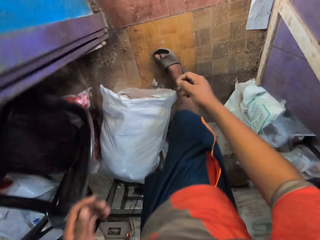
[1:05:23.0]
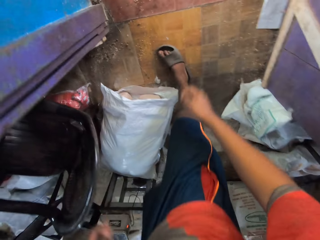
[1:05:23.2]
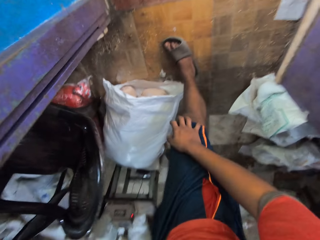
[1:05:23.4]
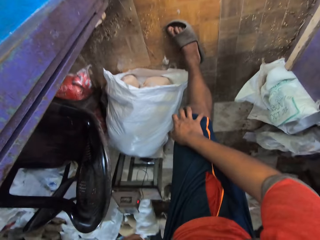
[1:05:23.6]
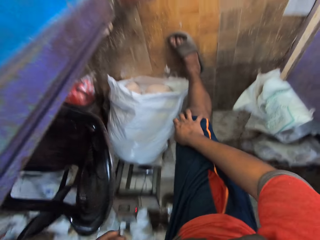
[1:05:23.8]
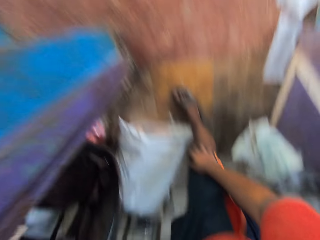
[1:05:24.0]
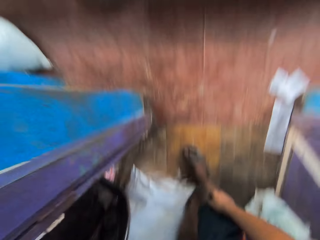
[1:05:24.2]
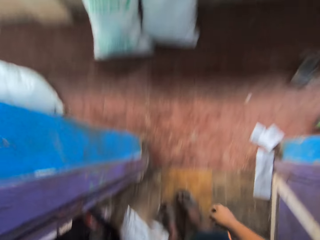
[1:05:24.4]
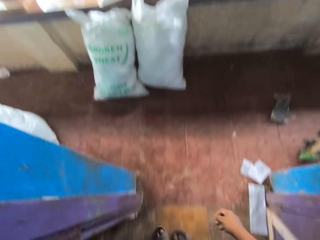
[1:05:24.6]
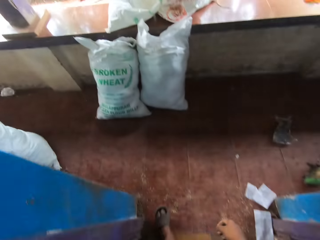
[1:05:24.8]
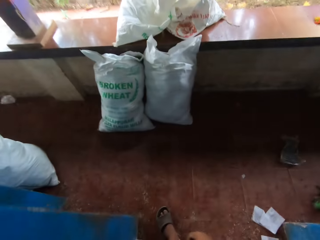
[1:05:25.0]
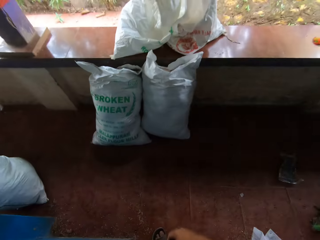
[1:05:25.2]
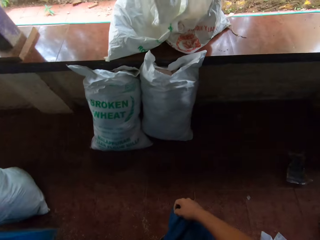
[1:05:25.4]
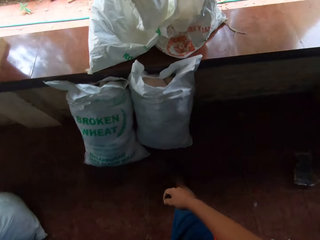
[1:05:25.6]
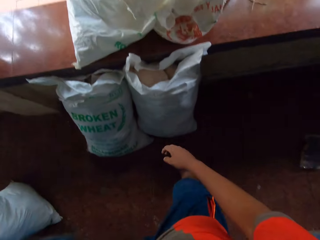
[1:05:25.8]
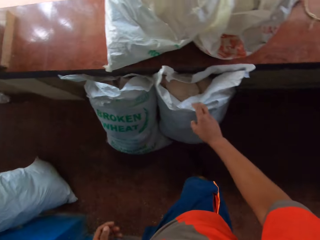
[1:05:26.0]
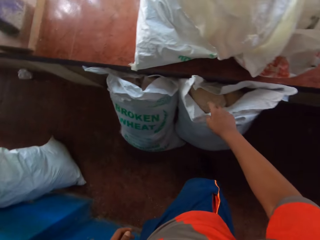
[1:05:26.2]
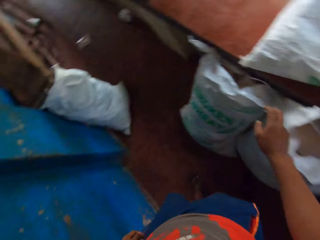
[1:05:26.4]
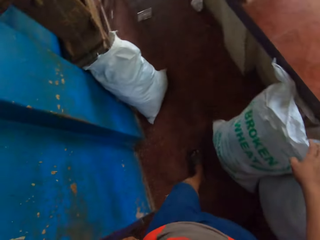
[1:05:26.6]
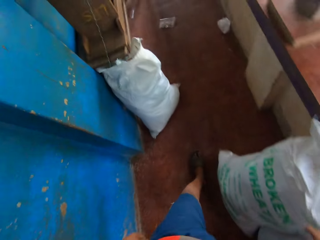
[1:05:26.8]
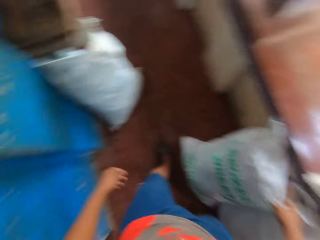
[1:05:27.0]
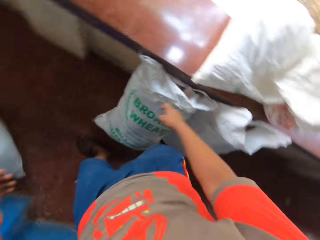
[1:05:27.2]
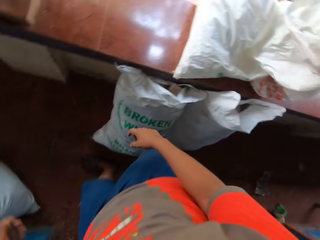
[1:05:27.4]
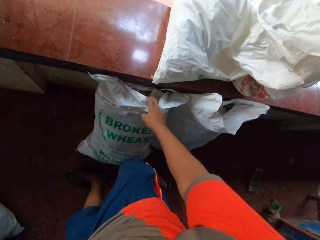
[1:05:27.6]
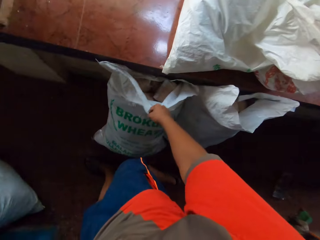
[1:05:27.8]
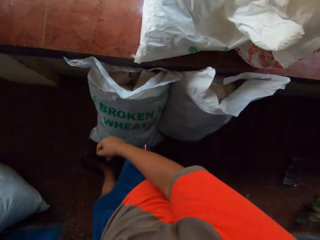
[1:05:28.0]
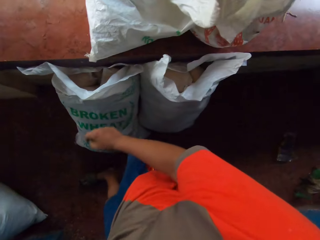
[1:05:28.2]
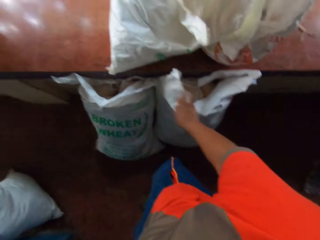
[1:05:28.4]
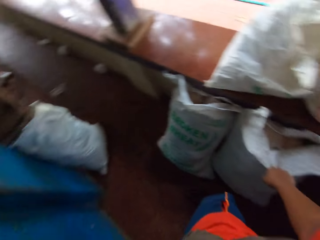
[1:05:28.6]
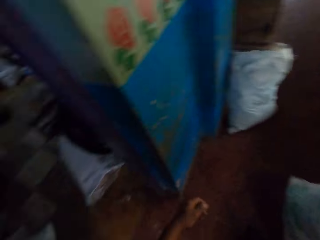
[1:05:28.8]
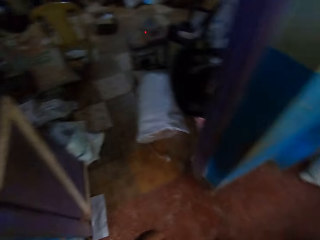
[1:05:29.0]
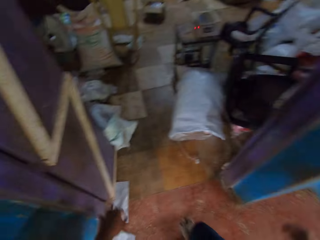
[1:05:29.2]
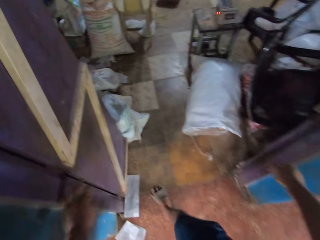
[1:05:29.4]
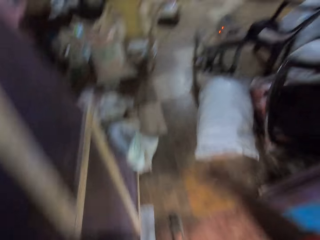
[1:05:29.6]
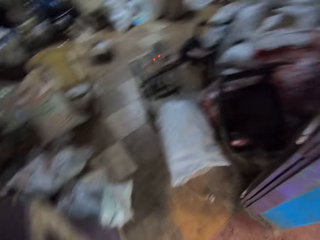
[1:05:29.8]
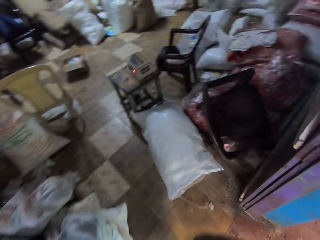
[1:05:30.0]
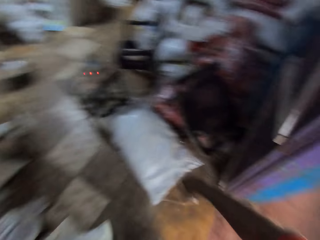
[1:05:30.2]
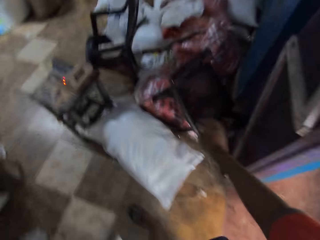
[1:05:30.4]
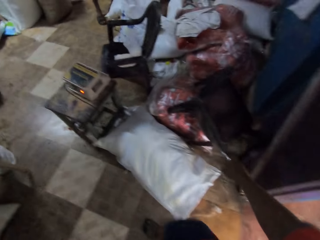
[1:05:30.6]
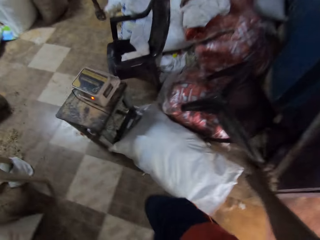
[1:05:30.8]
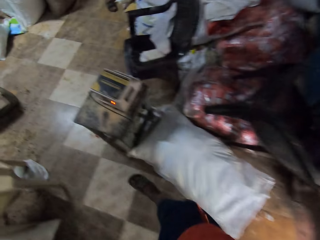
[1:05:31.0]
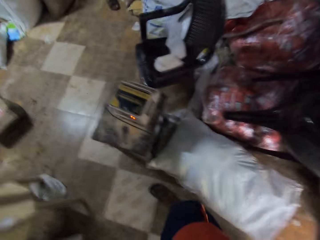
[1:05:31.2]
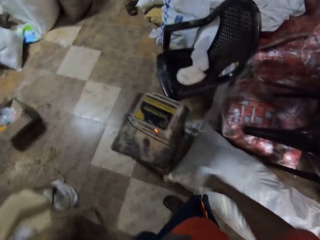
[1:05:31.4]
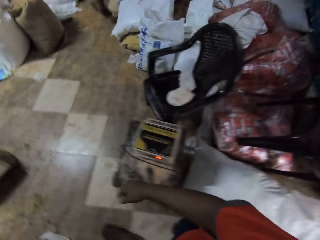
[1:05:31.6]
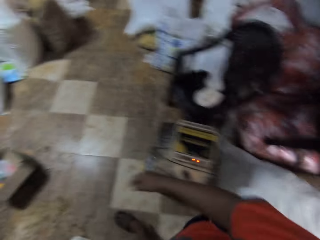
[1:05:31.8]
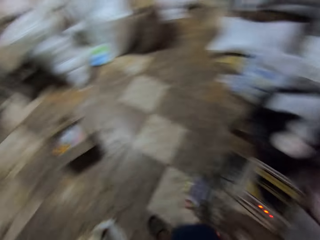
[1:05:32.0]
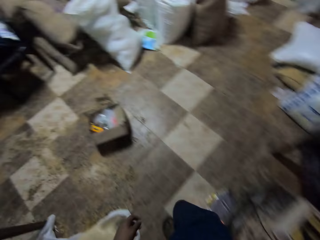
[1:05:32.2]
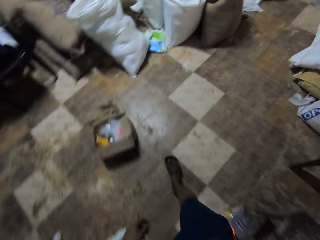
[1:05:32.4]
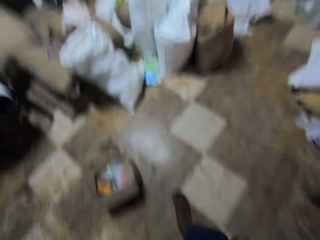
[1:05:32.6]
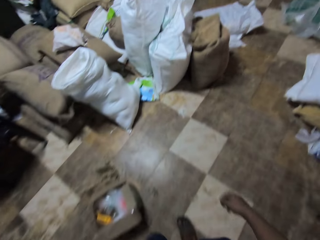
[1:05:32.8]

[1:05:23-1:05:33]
The camera wearer places his right hand on his knee. He walks around the warehouse. He walks out to a balcony. He touches a bag with his right hand repeatedly. He walks around the warehouse. He walks into a room. He touches a chair with his right hand. He walks around the warehouse.

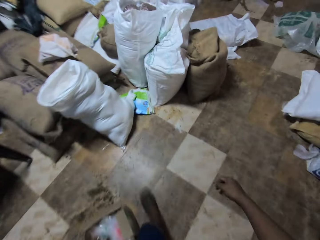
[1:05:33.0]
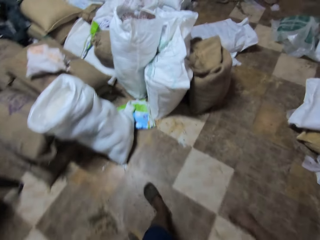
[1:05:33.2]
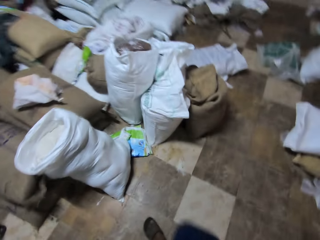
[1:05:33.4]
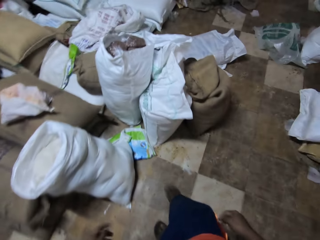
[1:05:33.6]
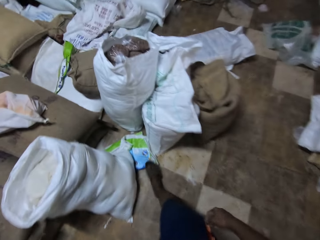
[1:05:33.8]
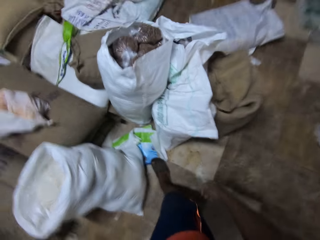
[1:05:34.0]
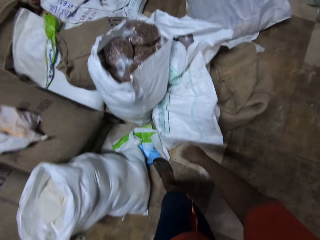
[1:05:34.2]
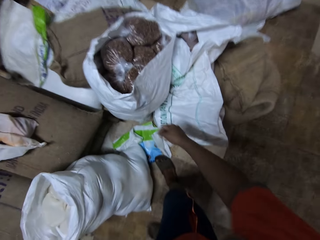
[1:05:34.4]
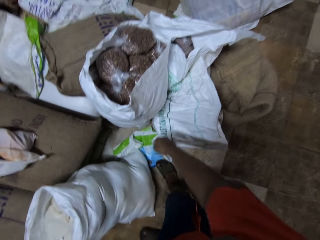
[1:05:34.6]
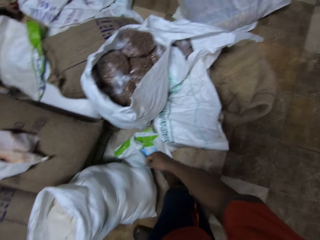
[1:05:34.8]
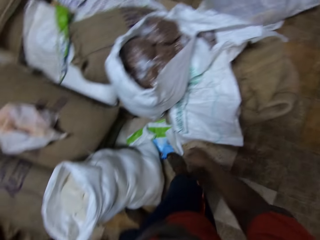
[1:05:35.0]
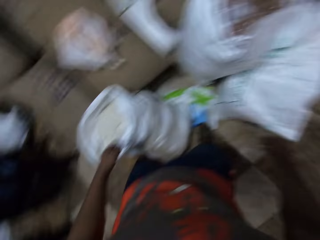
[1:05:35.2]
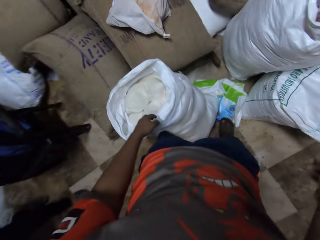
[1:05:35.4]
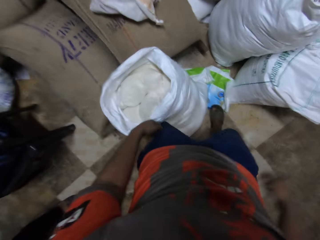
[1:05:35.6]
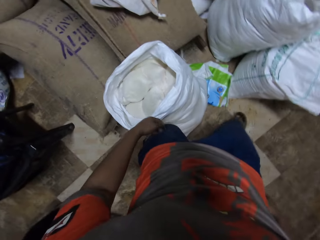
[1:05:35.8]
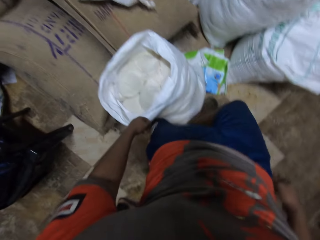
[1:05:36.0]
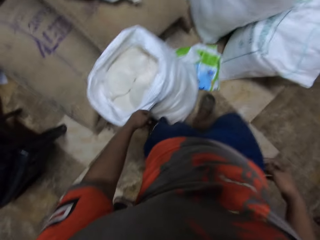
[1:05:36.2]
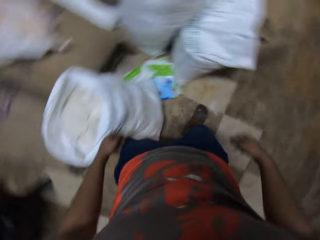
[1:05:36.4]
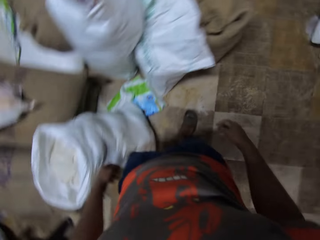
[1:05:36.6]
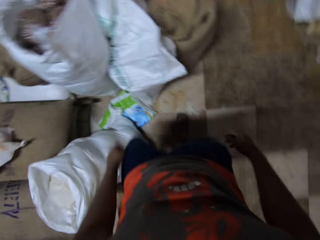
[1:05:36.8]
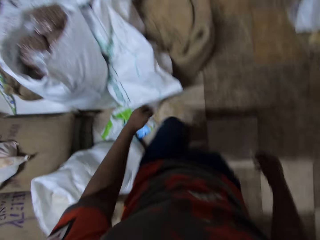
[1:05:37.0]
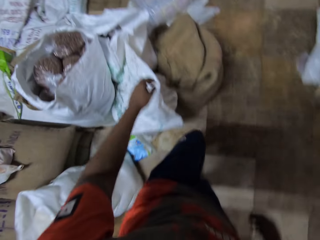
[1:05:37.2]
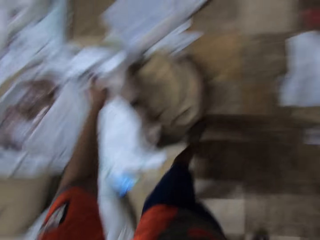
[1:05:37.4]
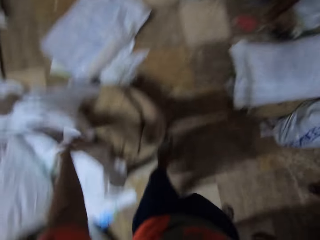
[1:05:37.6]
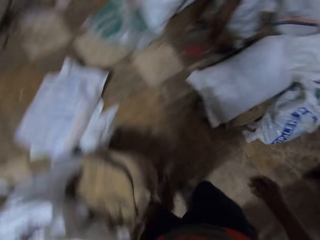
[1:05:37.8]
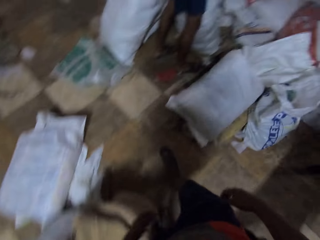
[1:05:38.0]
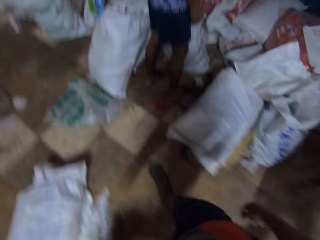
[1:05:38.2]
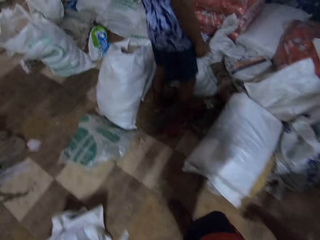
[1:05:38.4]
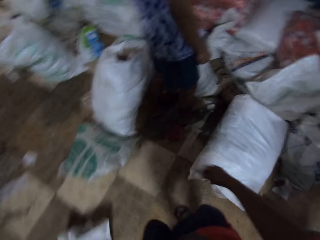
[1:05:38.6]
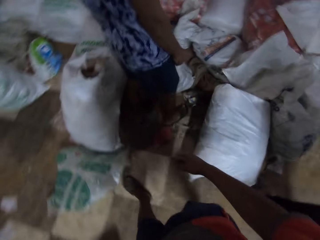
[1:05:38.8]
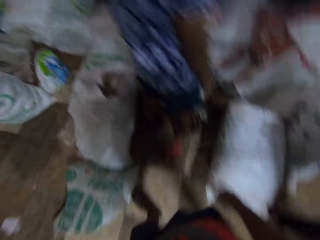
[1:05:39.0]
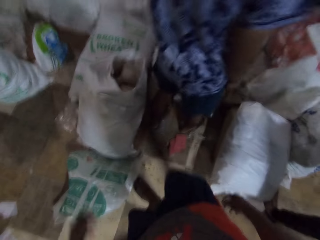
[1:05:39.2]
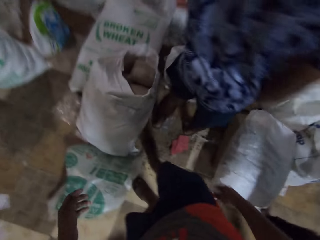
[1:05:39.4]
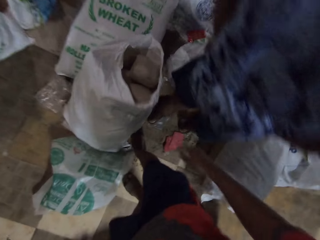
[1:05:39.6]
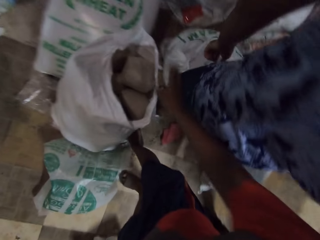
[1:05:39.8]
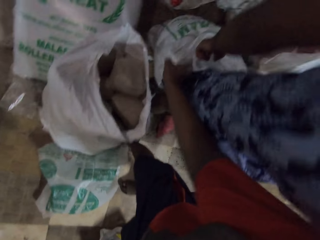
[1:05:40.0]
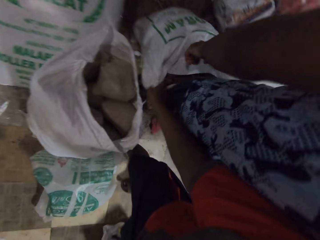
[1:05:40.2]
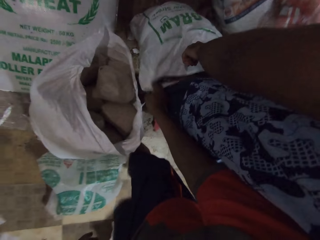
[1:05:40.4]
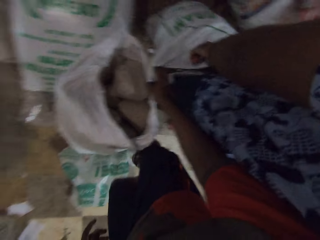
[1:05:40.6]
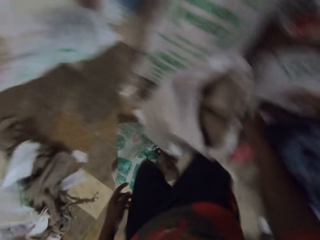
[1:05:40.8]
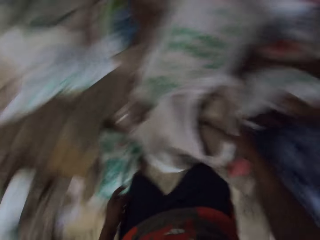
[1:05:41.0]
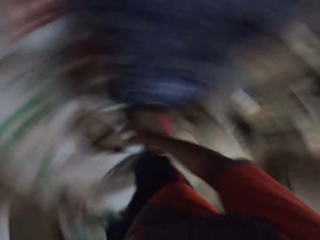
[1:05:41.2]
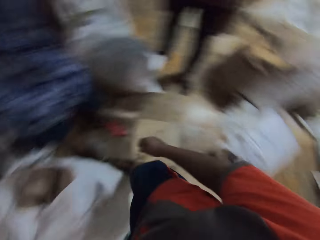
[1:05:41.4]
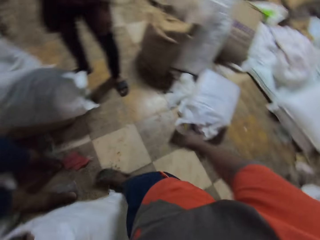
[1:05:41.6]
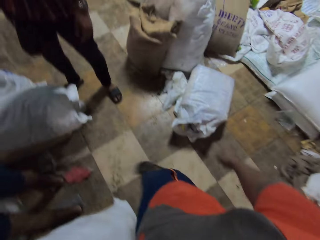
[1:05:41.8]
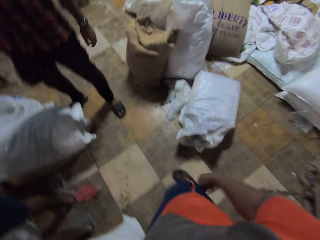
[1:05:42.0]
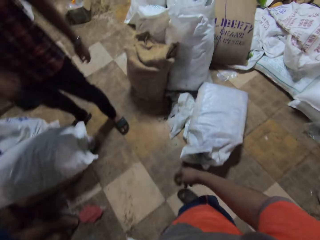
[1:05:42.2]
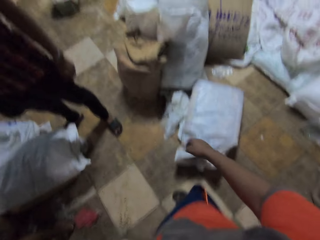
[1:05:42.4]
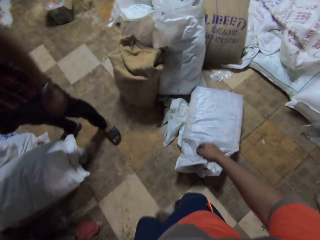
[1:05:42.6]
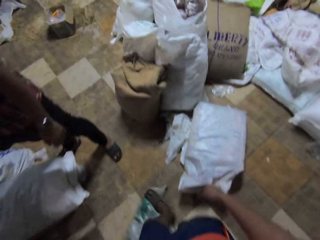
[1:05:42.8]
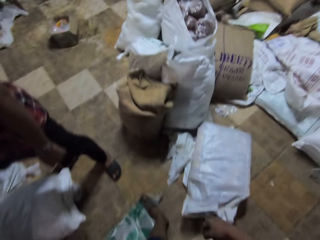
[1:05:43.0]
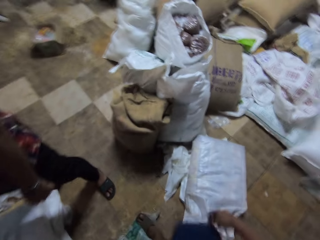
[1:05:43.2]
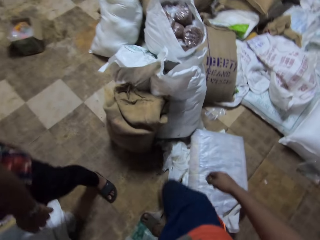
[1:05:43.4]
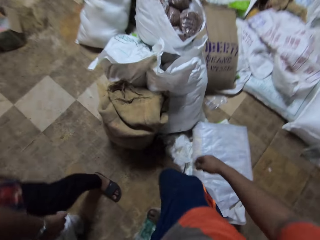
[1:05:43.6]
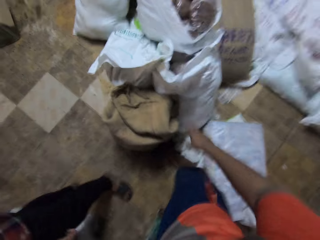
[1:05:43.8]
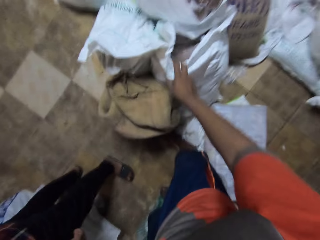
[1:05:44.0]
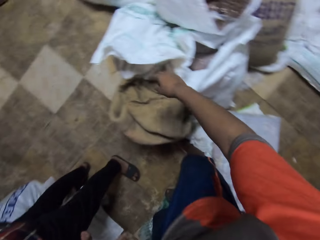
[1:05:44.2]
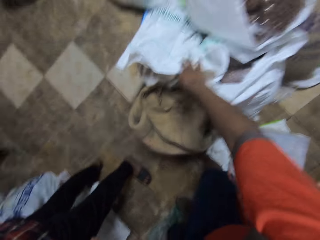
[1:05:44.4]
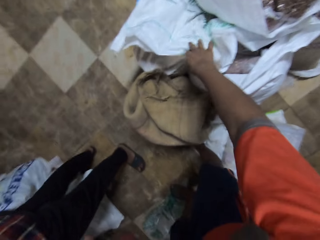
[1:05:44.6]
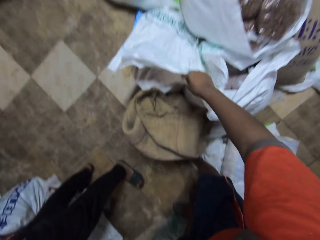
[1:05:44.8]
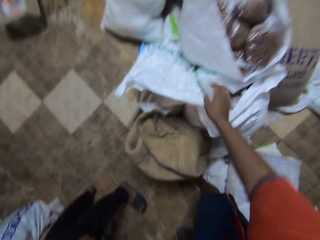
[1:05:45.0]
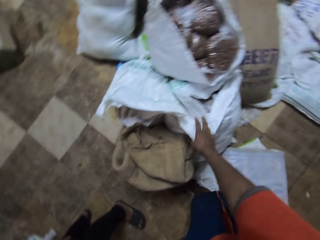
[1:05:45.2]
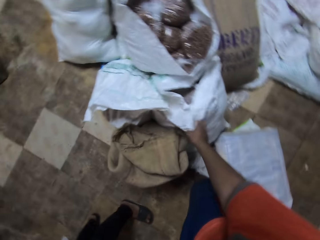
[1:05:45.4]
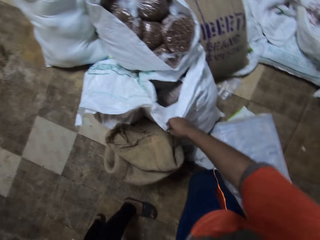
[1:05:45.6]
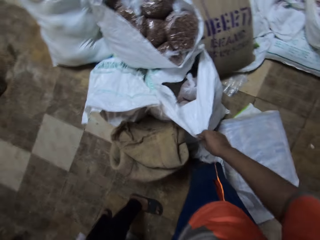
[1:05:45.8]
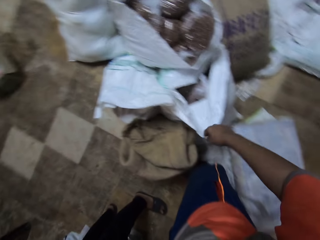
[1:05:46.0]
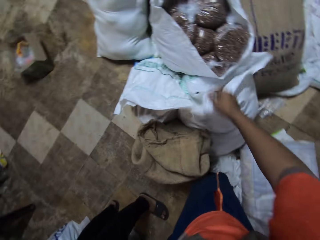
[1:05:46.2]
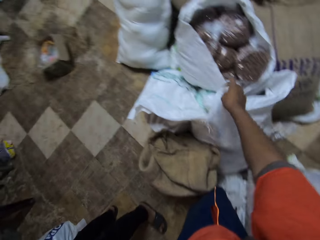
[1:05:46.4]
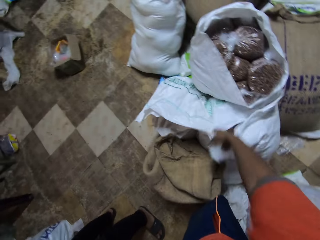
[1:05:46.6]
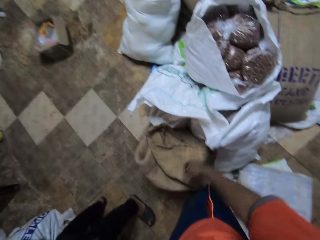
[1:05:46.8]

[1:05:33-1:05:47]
The camera wearer walks around the warehouse. He touches a bag with his left hand. He touches the bag with his left hand again. He converses with a man. He touches the bag with his right hand. He walks around the warehouse. He touches the bag with his right hand again.
